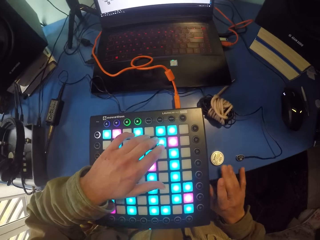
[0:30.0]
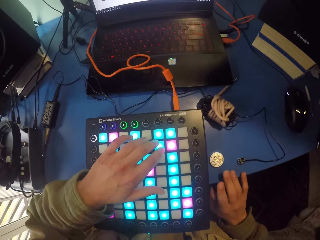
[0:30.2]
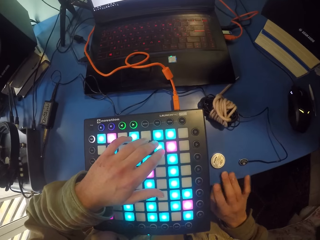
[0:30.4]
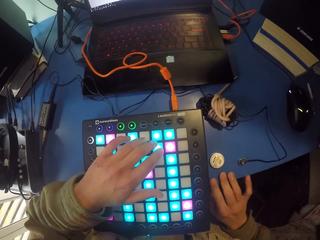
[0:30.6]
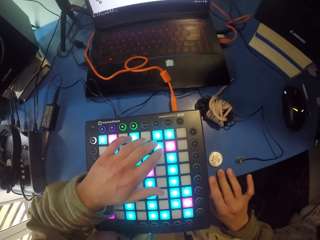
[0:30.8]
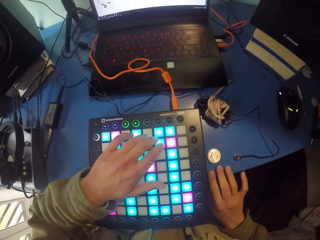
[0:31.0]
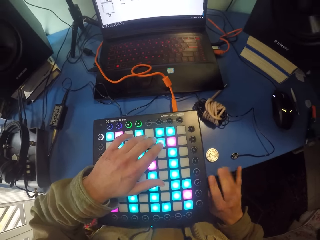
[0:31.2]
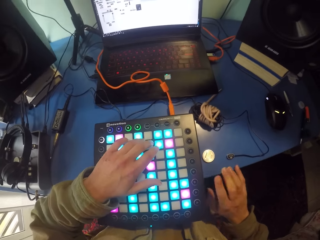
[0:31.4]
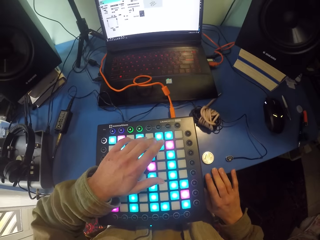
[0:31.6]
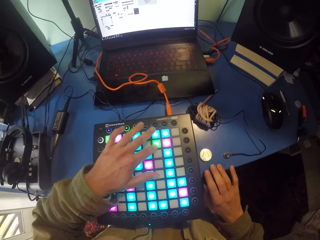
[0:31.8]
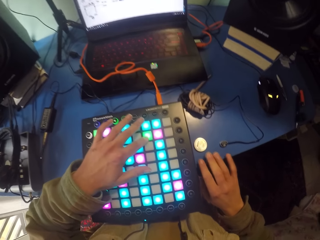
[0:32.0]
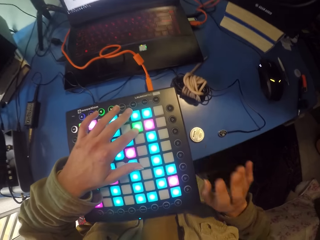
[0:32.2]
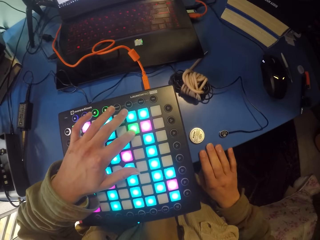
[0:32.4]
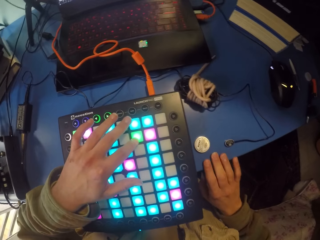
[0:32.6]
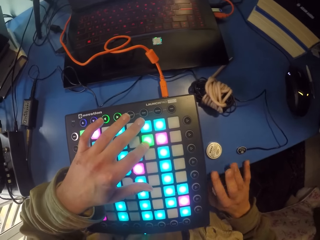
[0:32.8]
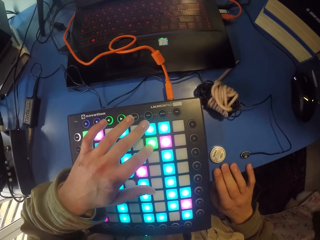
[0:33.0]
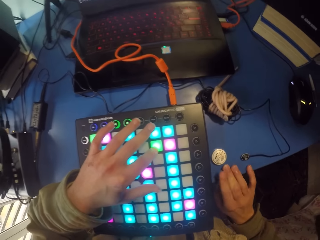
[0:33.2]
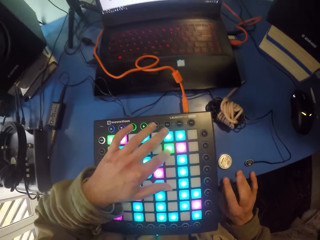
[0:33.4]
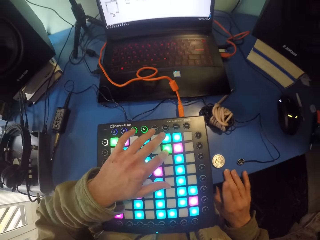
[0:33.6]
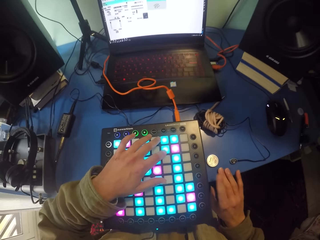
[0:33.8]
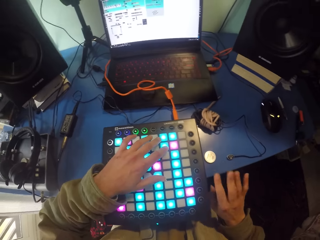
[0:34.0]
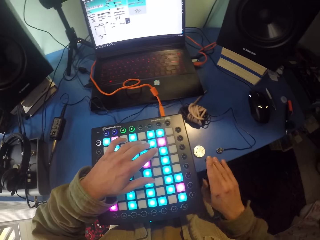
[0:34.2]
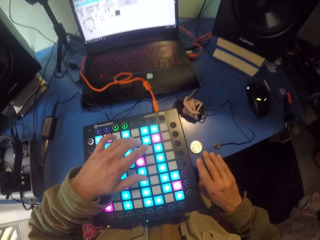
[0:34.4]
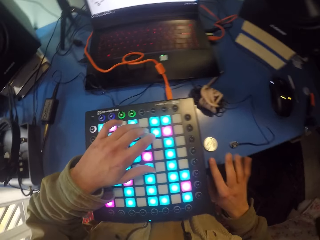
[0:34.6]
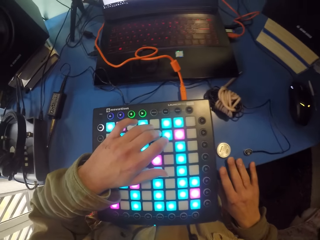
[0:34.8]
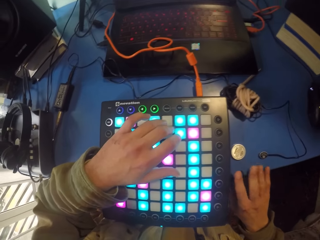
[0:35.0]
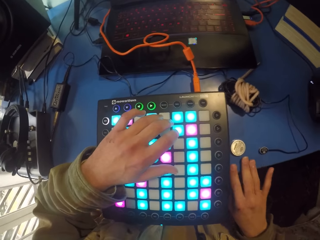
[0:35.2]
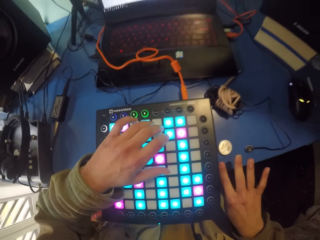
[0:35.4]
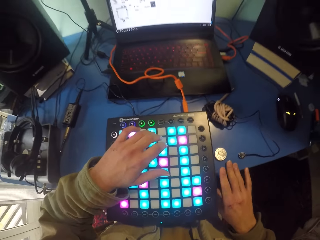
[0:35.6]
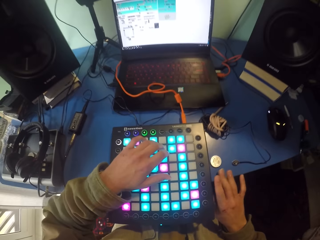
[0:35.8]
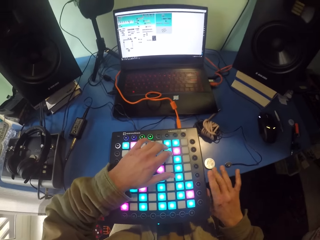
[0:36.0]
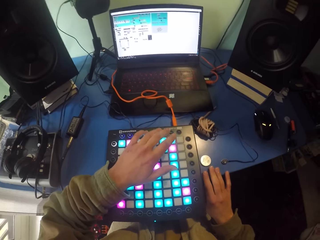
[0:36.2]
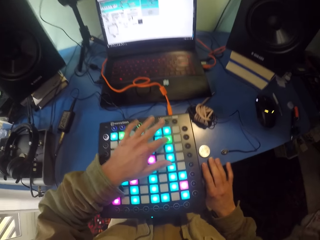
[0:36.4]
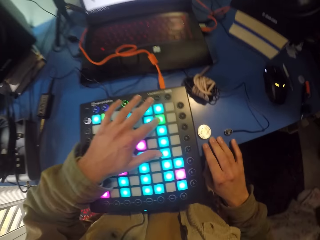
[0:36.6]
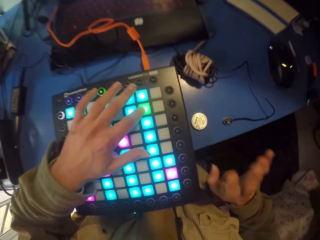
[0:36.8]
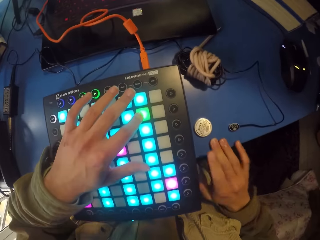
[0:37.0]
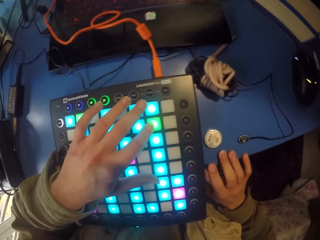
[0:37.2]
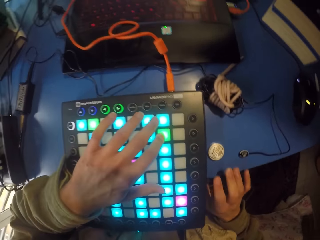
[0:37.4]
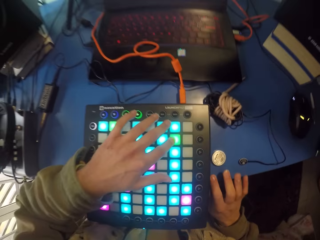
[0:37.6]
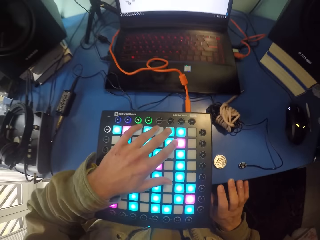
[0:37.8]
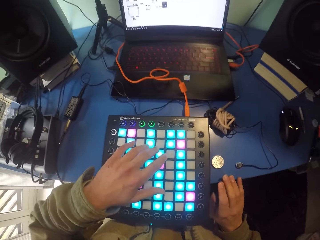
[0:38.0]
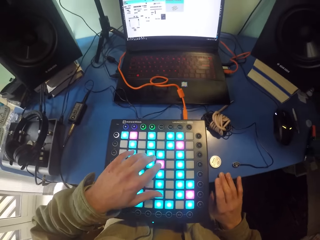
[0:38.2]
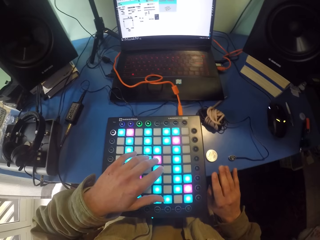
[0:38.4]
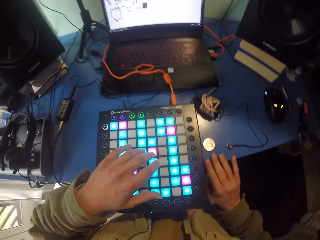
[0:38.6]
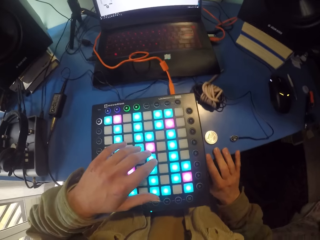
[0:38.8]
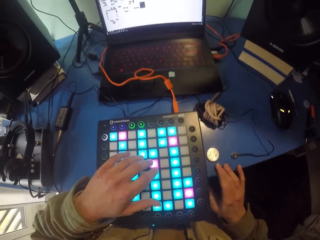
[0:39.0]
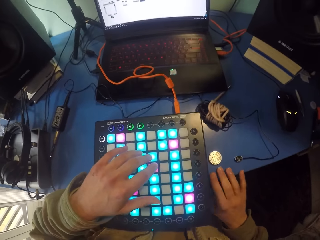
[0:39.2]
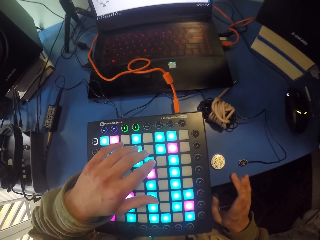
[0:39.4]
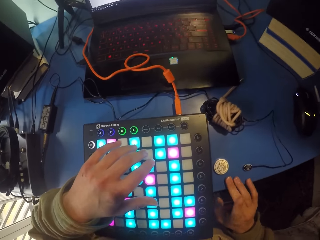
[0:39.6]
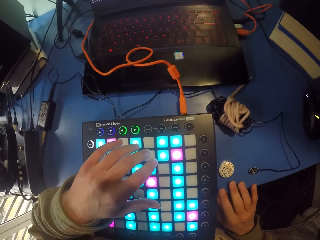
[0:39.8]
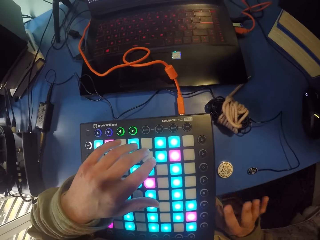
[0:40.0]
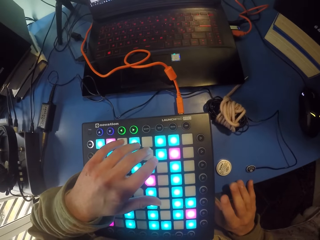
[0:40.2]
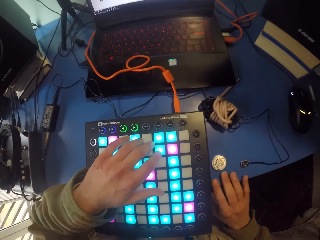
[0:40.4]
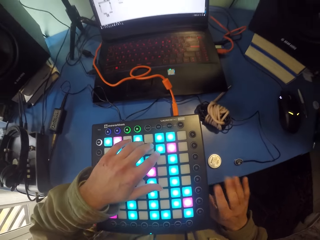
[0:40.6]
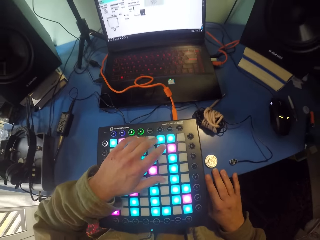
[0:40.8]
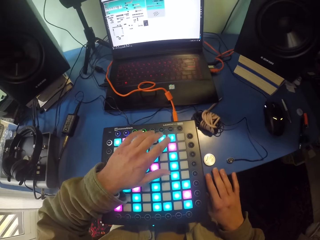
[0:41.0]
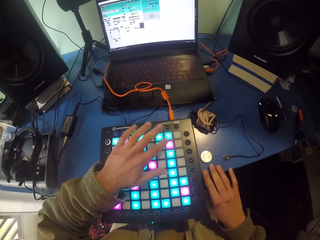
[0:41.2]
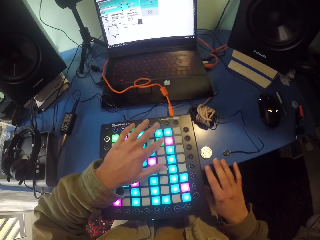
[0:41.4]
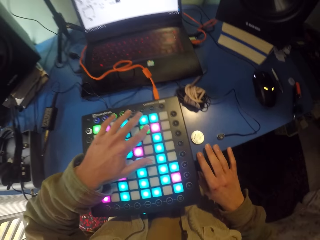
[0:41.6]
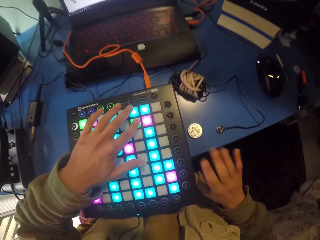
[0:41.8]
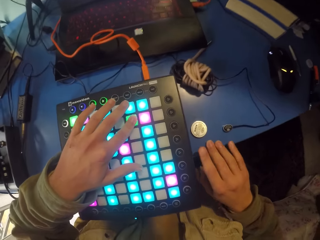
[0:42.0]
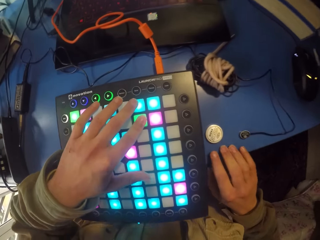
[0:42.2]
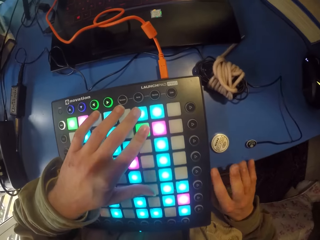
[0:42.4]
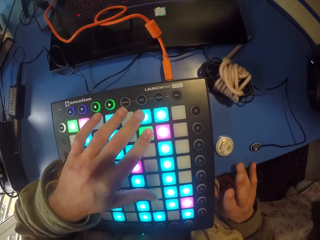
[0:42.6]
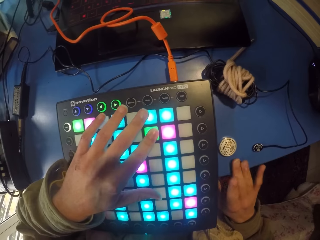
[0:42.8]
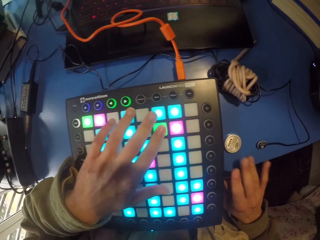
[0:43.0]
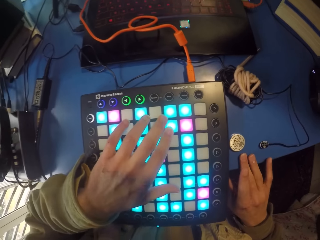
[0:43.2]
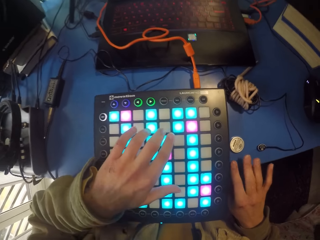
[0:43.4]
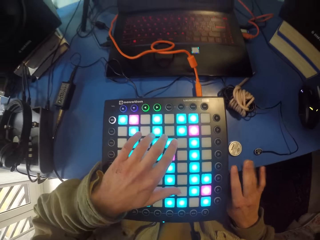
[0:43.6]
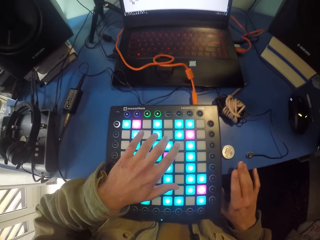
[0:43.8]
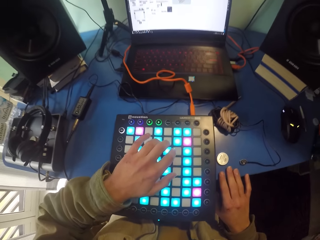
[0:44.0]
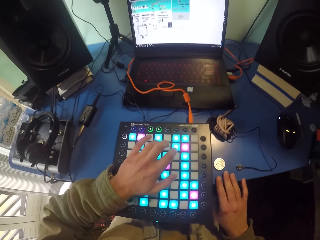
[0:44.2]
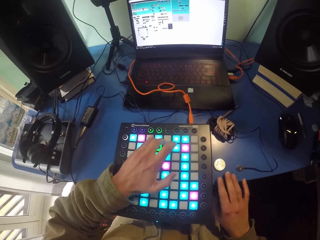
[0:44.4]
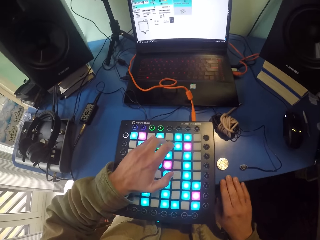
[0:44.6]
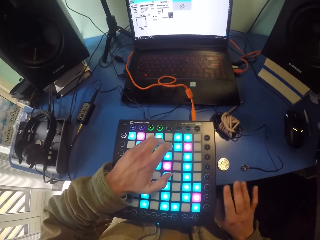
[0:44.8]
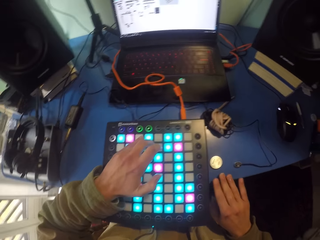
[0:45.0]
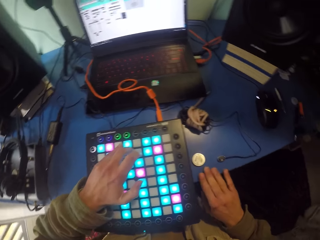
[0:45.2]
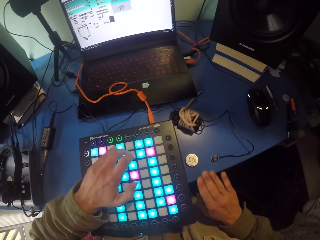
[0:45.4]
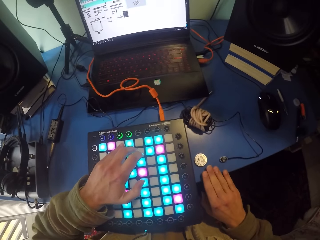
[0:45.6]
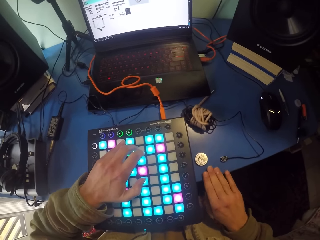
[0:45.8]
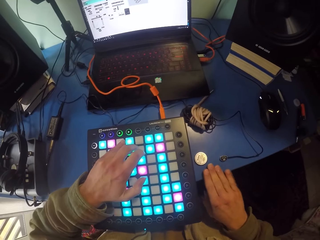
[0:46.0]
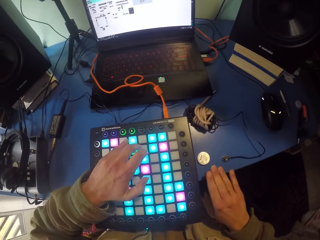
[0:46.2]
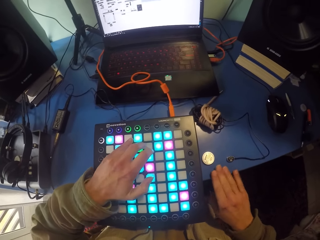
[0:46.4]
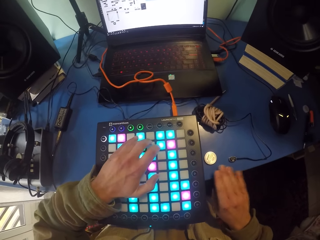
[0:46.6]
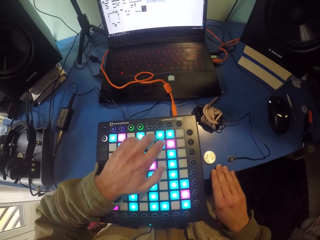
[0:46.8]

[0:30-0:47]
The camera wearer taps fingers on the tap. They tap fingers on the tap again. They touch the Novation.

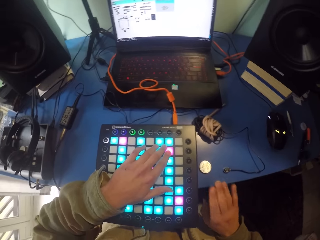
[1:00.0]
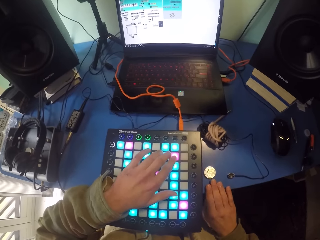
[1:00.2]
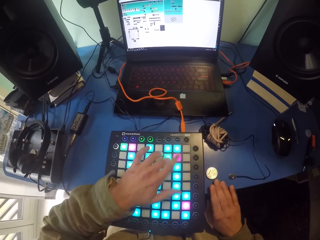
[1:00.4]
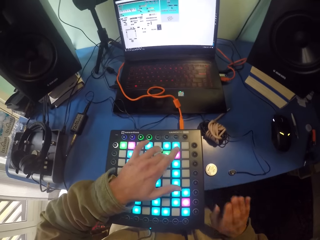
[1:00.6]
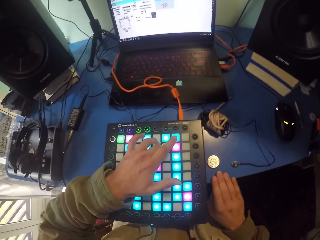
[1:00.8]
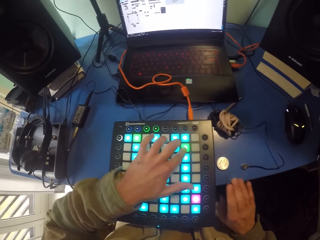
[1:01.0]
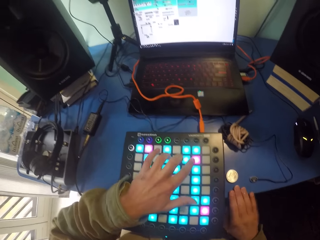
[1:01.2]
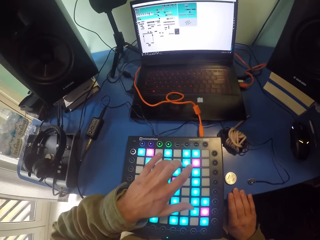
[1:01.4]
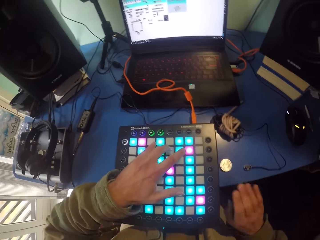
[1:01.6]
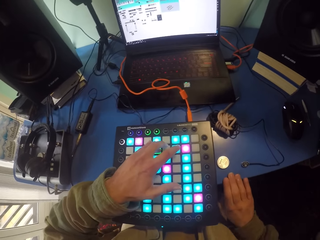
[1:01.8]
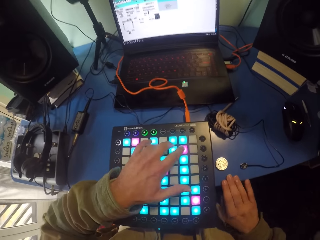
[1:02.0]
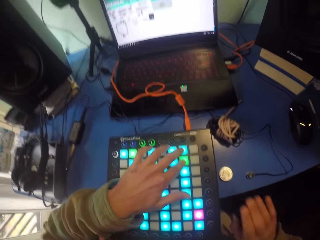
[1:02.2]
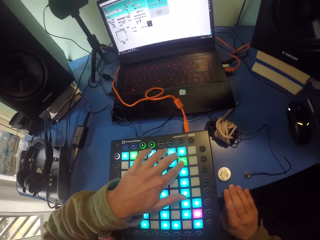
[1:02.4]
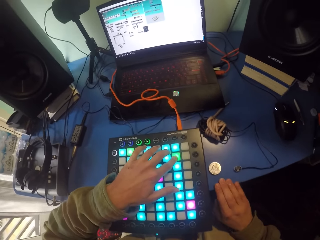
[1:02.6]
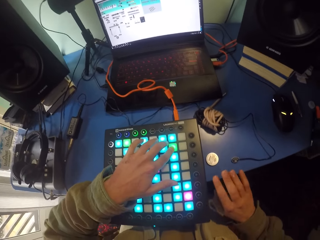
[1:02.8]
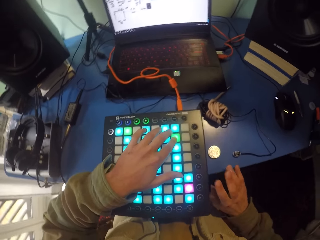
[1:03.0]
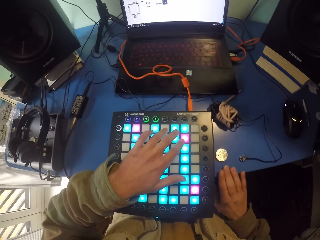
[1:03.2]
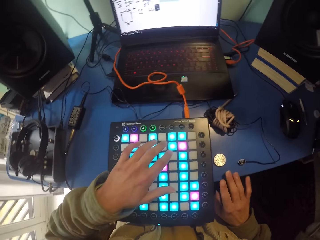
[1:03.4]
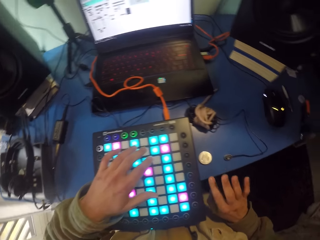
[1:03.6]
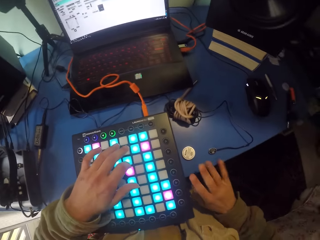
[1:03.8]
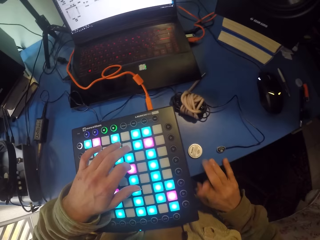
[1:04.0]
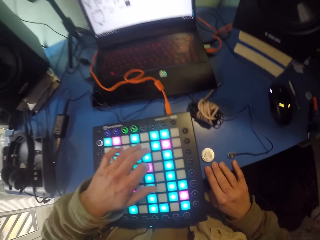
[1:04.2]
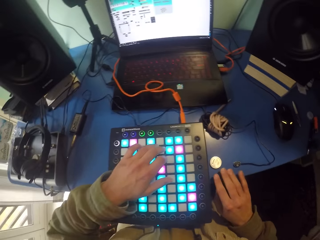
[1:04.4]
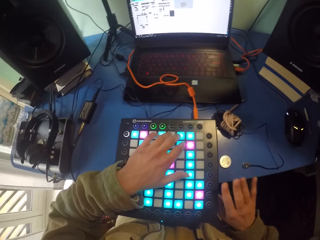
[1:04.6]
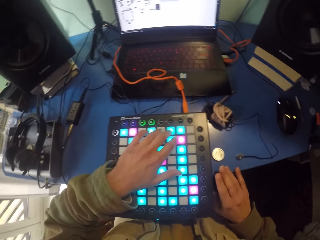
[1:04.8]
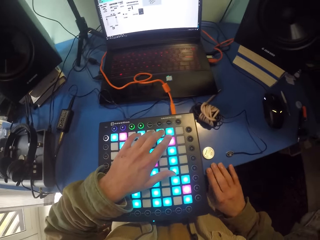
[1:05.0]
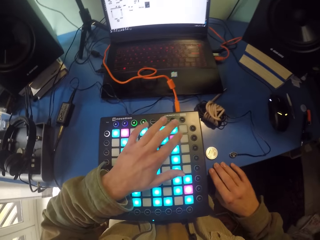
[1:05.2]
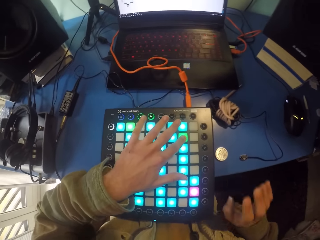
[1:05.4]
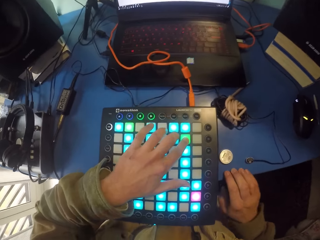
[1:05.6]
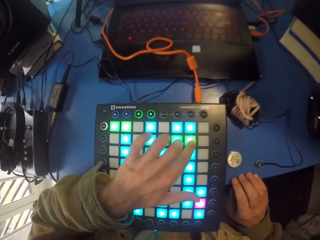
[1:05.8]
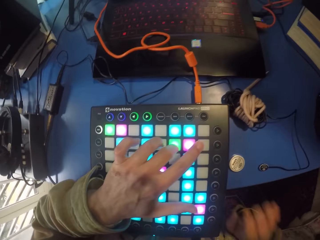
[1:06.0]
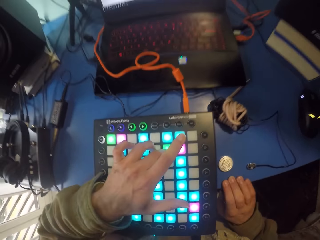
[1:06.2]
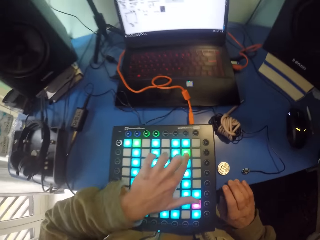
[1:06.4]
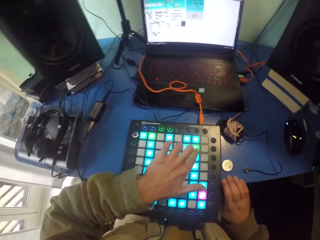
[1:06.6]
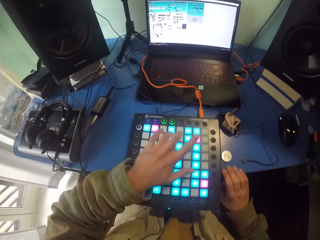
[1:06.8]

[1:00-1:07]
The camera wearer taps fingers on the tap. They touch the Novation.
